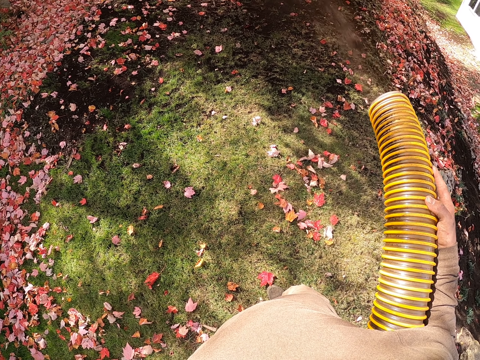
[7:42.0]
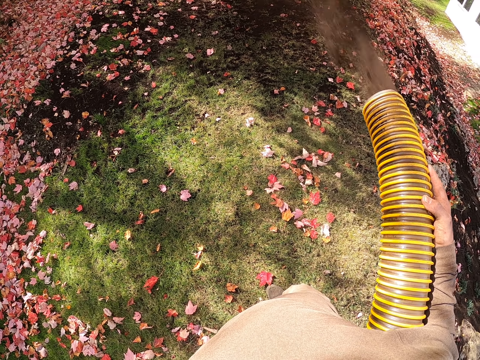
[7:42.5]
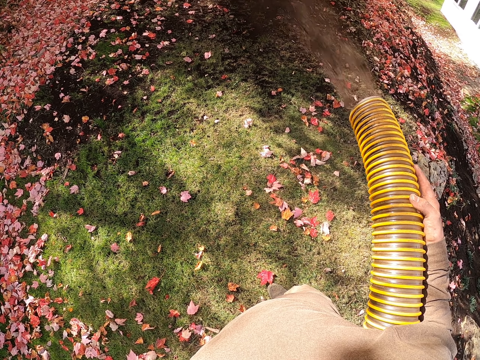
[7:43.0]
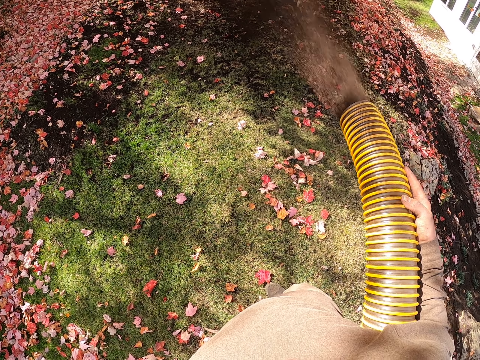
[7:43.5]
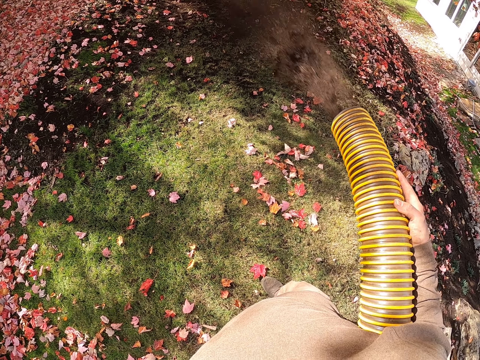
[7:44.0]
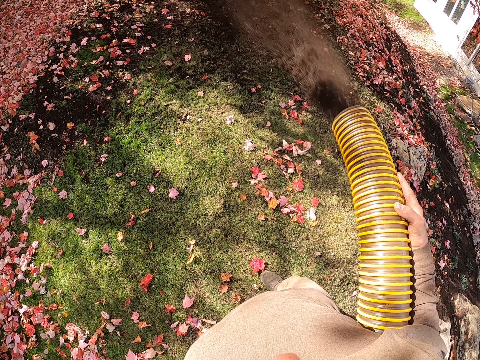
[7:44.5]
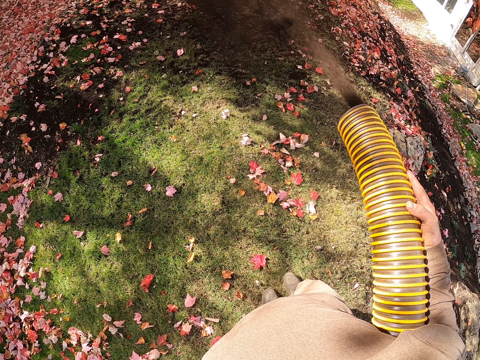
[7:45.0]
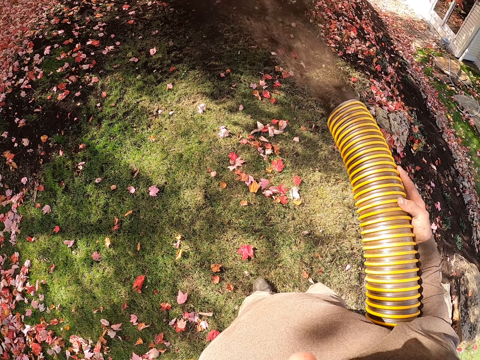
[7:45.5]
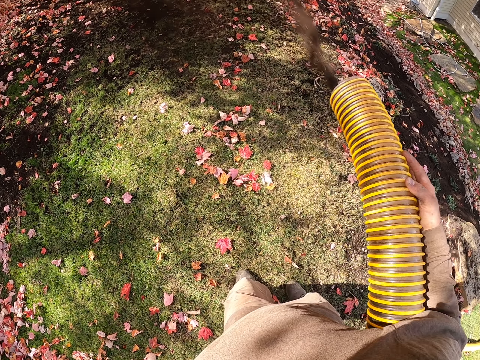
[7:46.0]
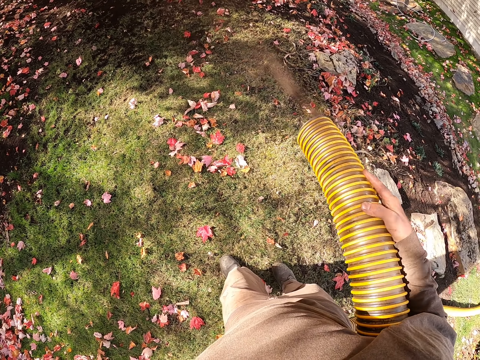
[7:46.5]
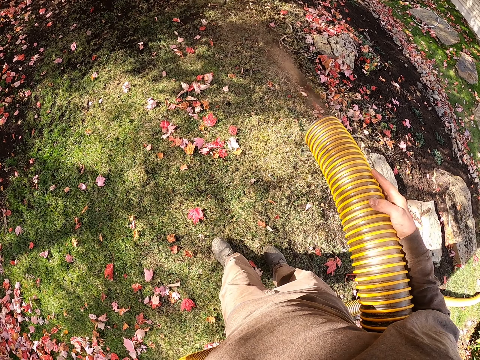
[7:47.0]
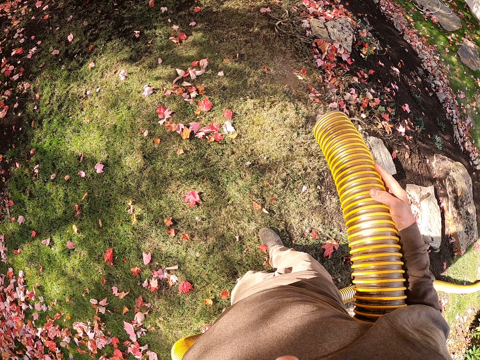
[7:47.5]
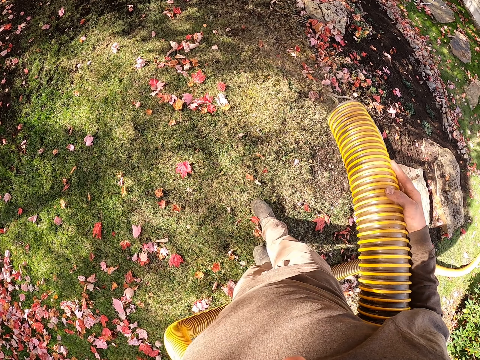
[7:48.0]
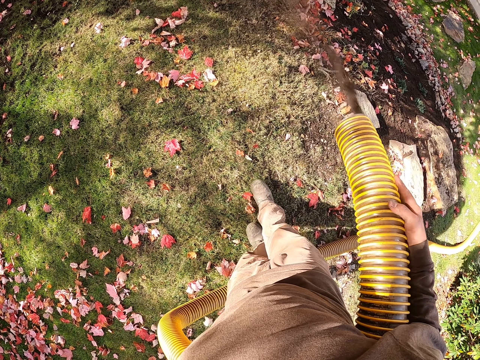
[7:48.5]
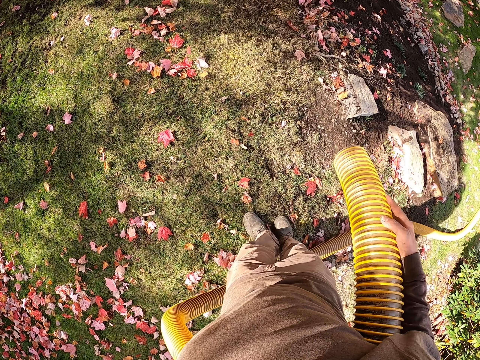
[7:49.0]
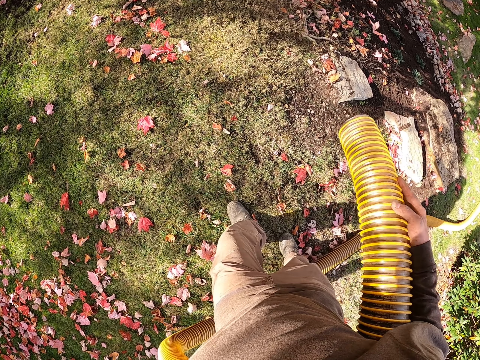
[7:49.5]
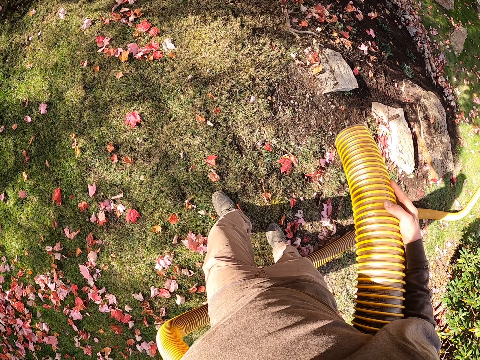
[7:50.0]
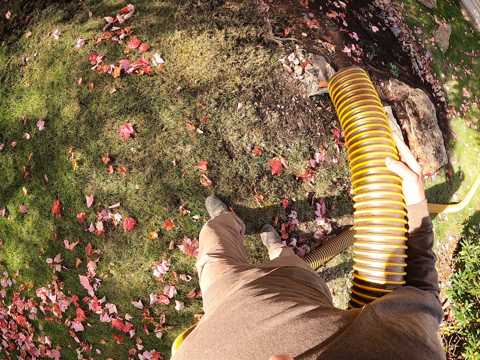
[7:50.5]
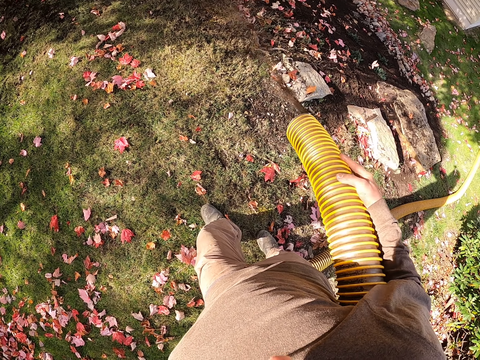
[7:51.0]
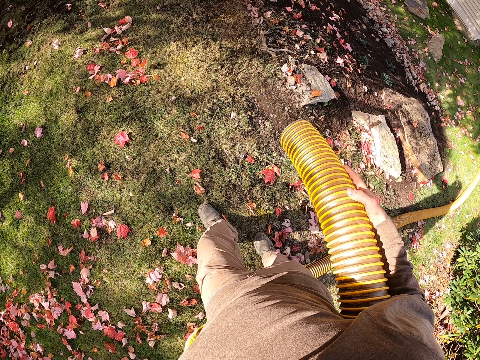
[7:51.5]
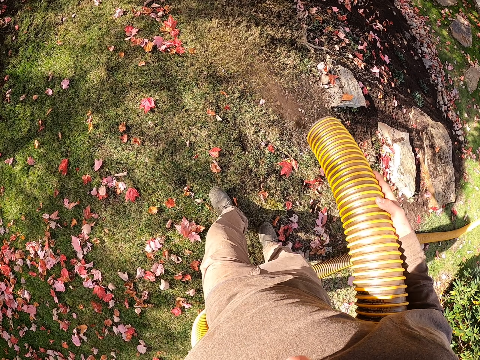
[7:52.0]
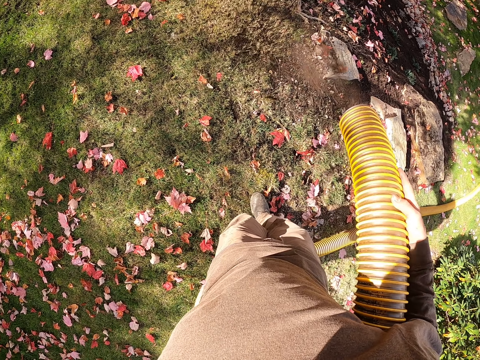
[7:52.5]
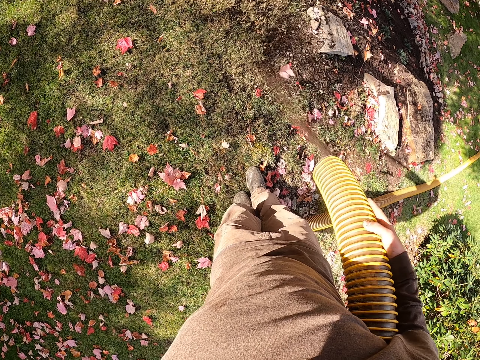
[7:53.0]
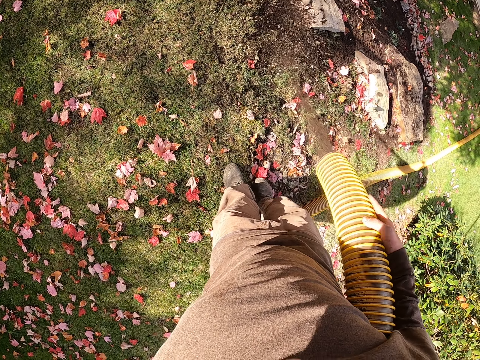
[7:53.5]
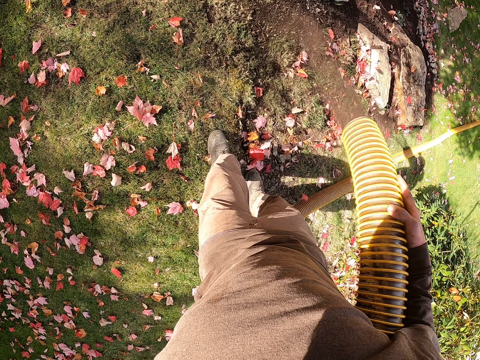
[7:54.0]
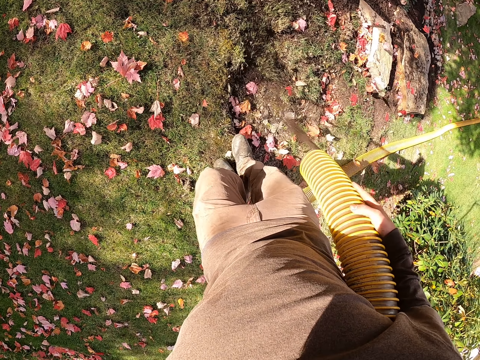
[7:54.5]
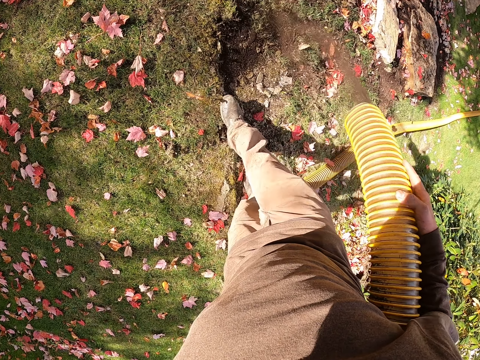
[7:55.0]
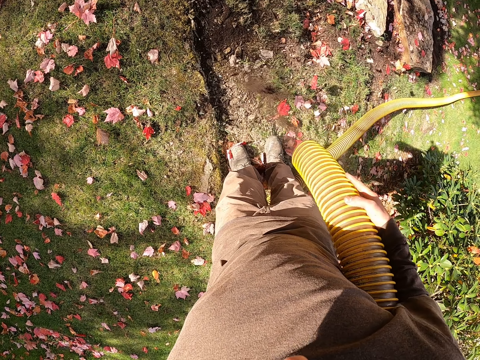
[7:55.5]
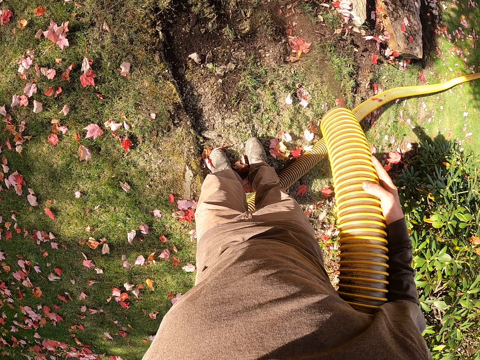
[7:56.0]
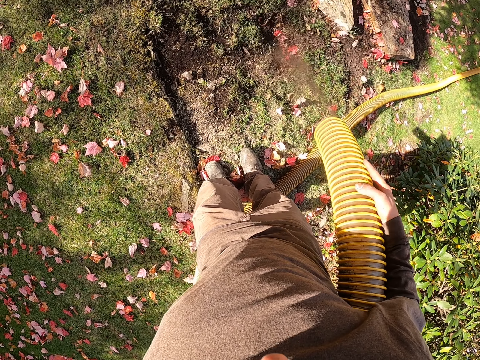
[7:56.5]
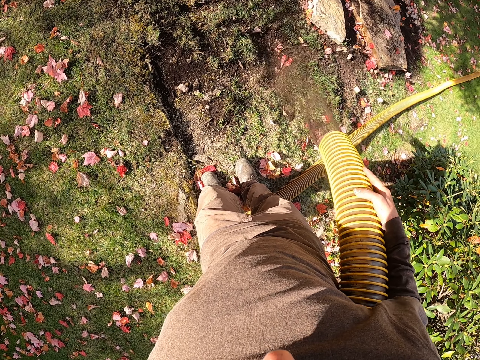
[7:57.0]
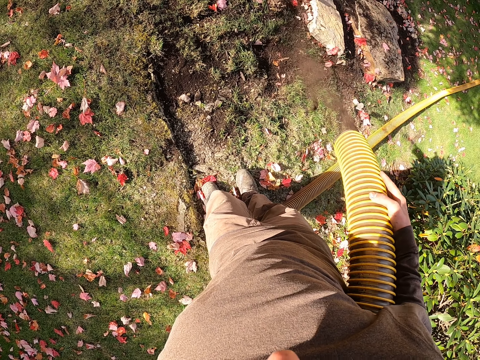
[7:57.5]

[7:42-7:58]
The camera wearer steps backwards. They blow the flowers with a leaf blower machine. They step backwards. They blow the flowers with the leaf blower machine. They step backwards. They blow the flowers with the leaf blower machine.

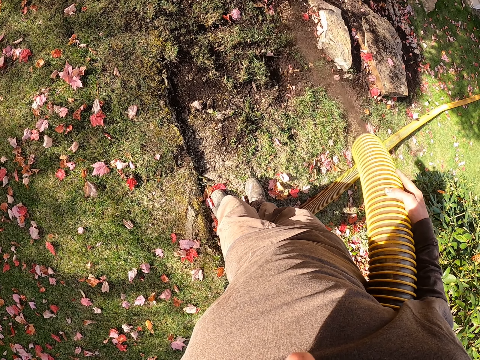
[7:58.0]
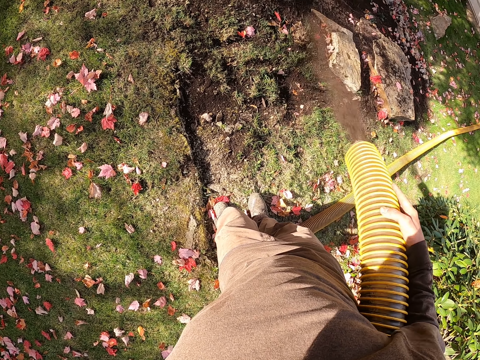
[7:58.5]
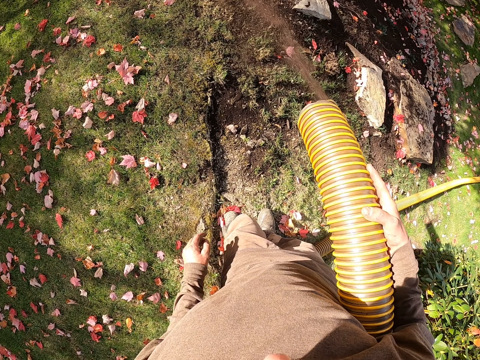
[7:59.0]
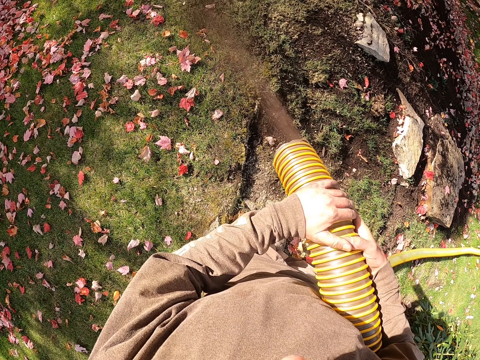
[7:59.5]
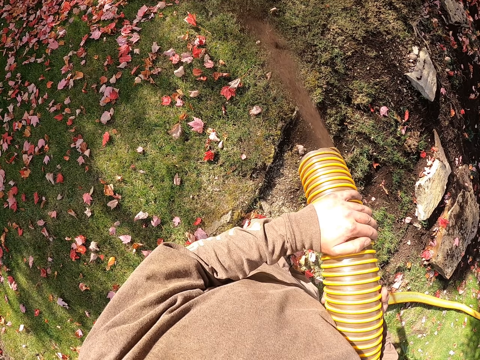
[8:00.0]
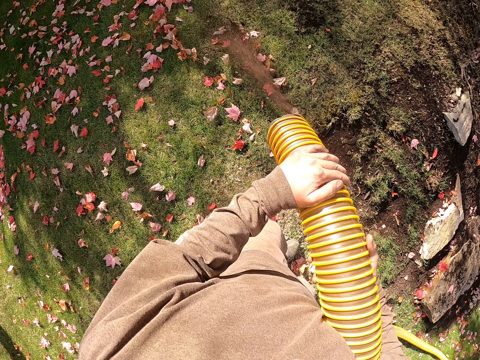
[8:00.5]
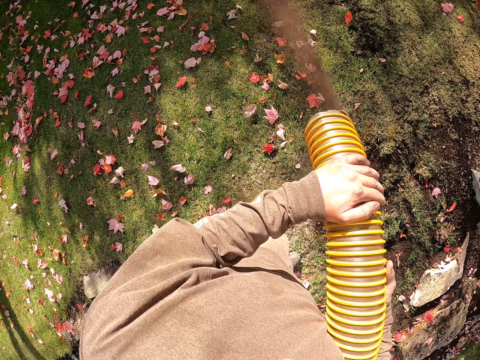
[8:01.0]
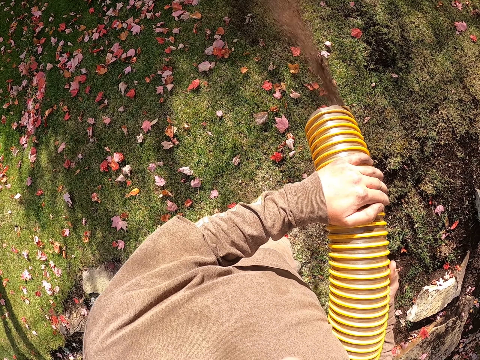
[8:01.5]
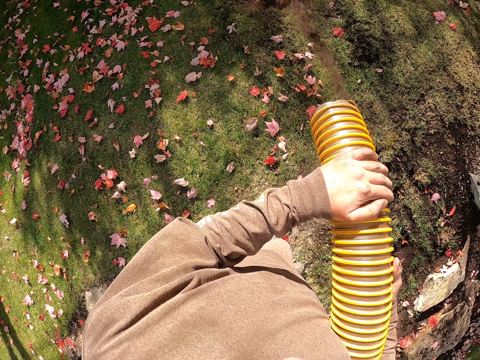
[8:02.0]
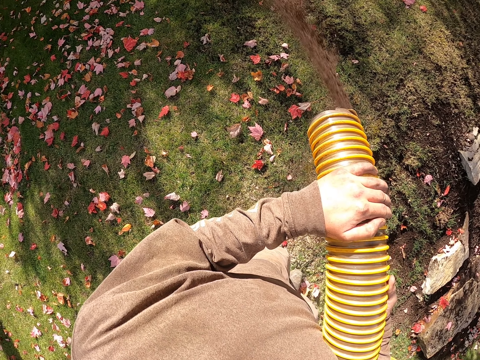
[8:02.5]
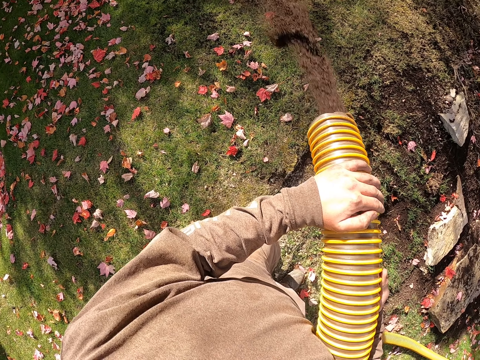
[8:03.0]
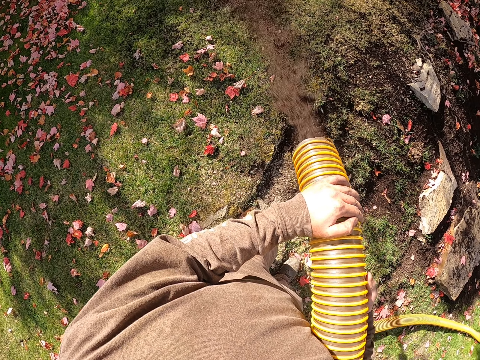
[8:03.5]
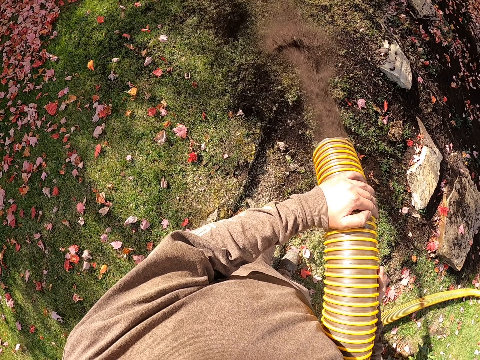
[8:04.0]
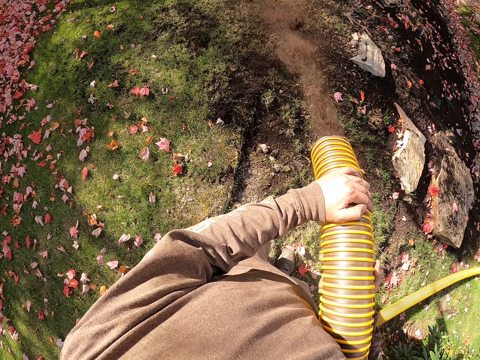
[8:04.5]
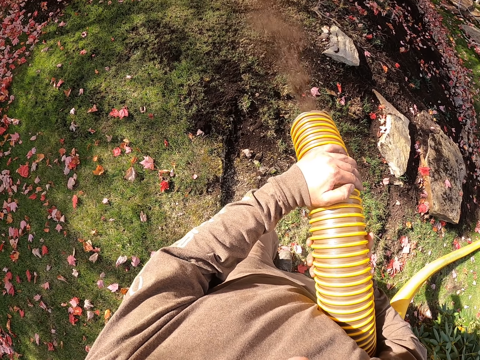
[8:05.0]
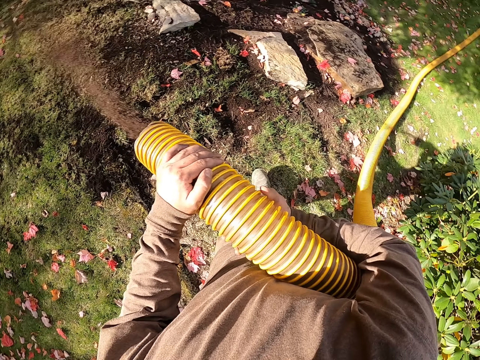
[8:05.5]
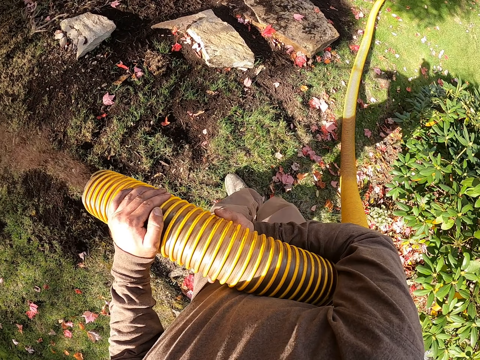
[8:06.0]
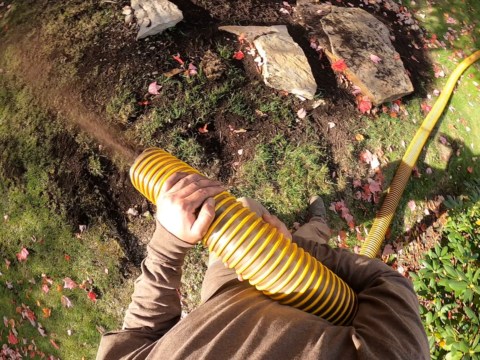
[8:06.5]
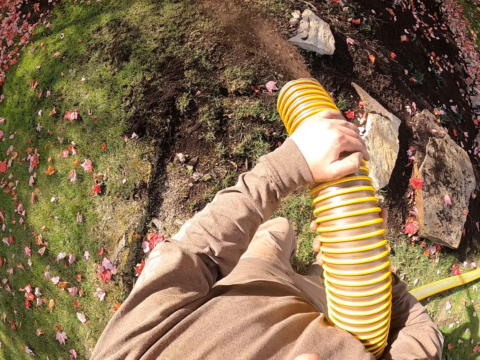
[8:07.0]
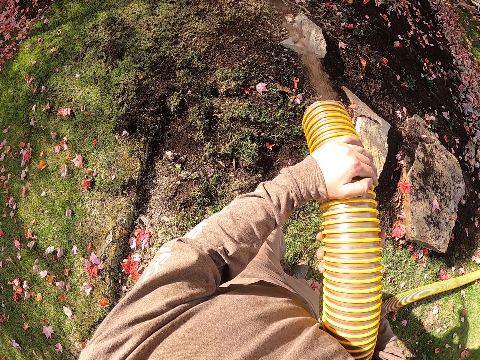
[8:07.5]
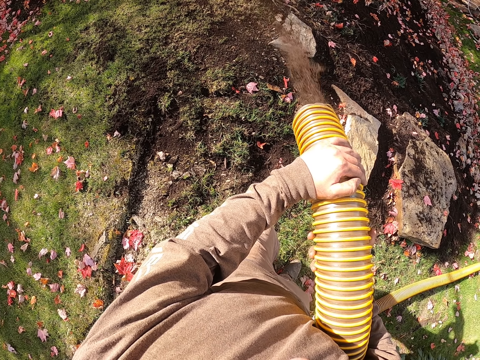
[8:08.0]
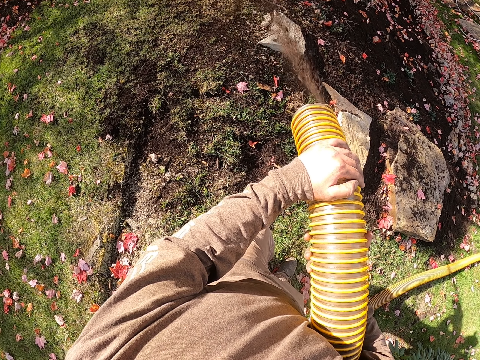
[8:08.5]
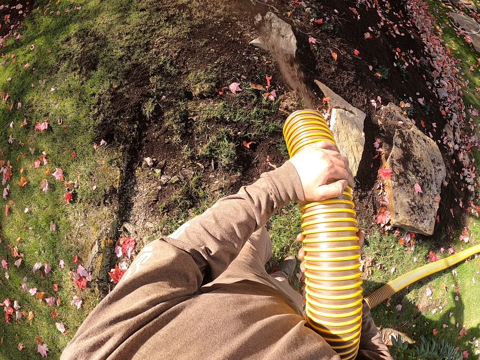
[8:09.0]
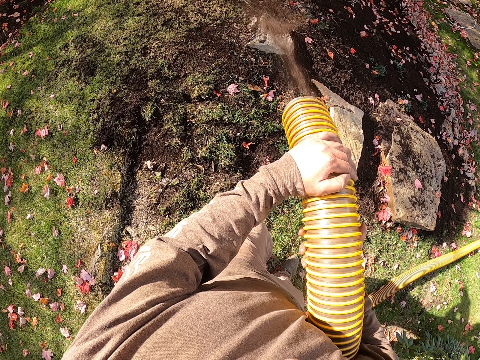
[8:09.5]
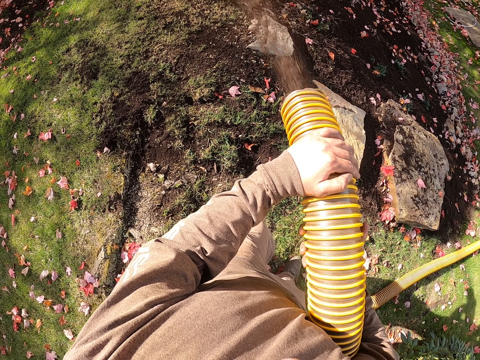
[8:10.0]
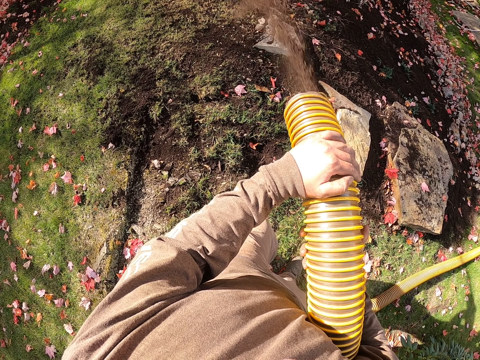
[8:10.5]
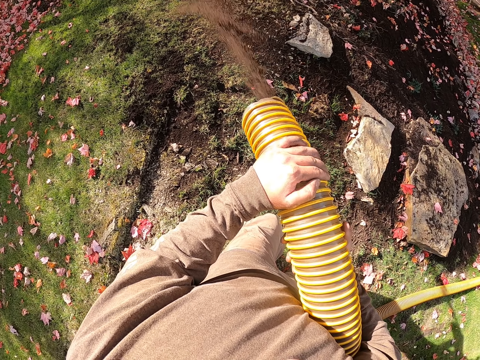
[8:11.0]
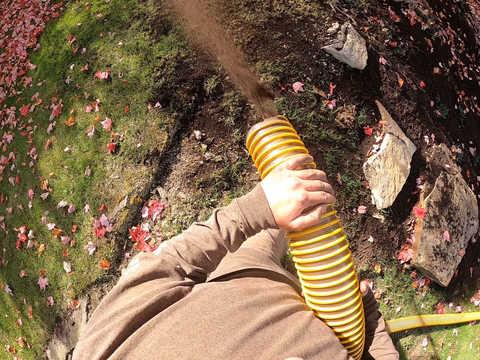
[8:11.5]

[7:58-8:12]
The camera wearer holds the pipe with both hands. They blow the flowers with a leaf blower machine. They look around. They blow the flowers with the leaf blower machine.
